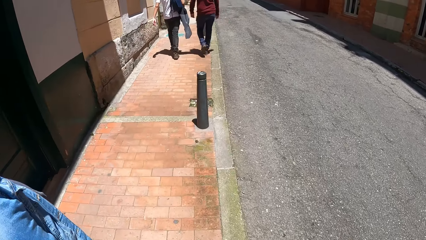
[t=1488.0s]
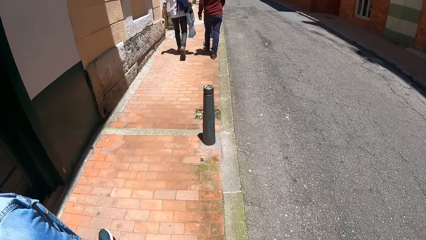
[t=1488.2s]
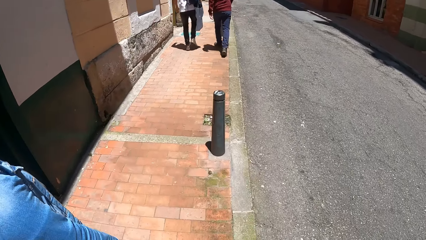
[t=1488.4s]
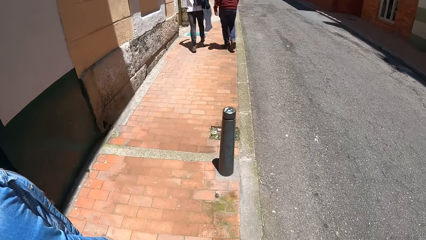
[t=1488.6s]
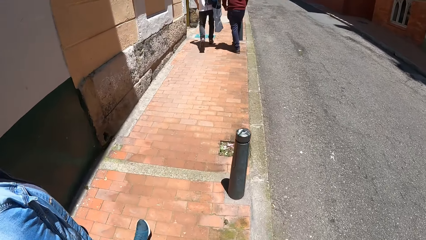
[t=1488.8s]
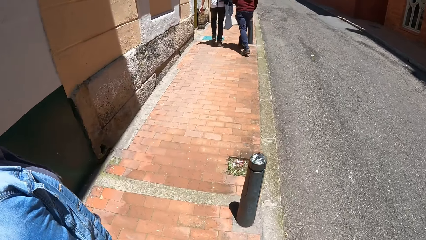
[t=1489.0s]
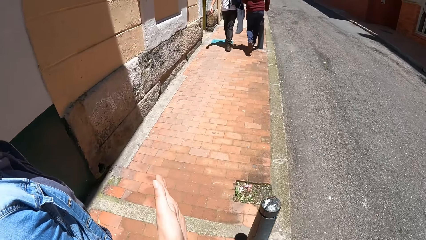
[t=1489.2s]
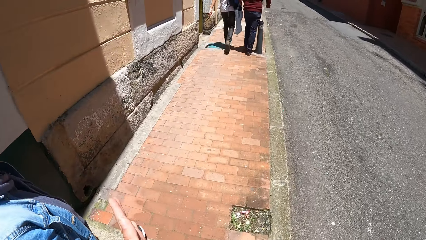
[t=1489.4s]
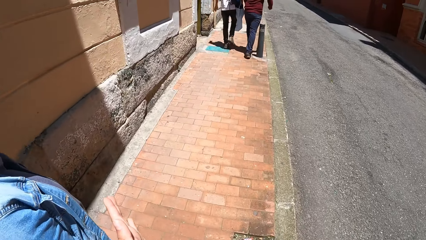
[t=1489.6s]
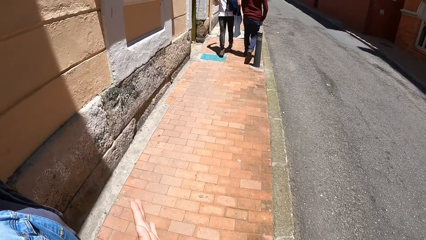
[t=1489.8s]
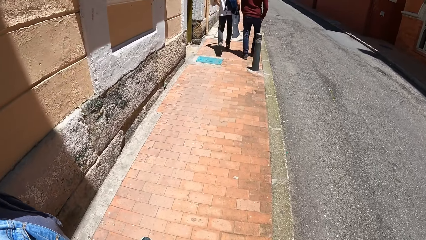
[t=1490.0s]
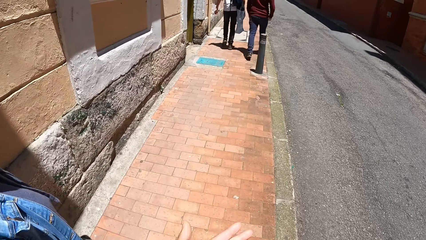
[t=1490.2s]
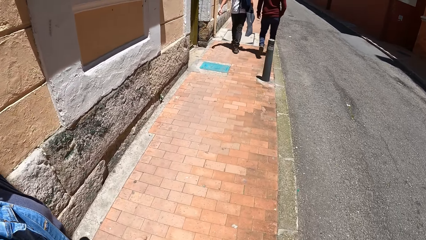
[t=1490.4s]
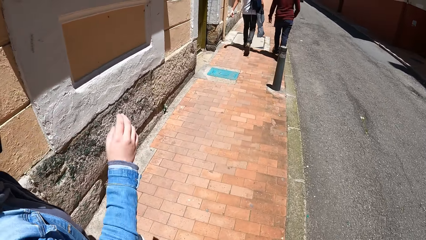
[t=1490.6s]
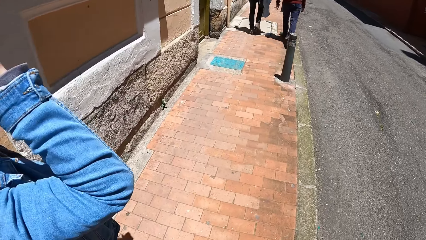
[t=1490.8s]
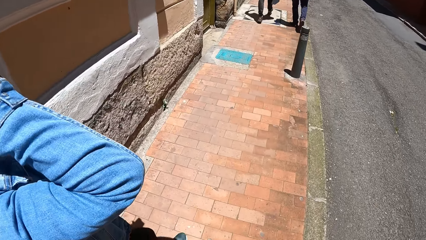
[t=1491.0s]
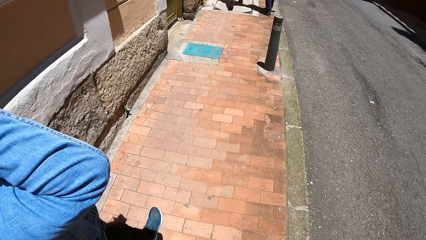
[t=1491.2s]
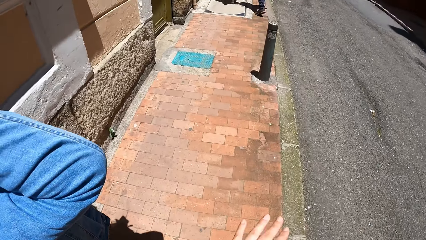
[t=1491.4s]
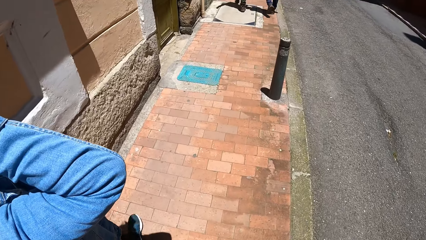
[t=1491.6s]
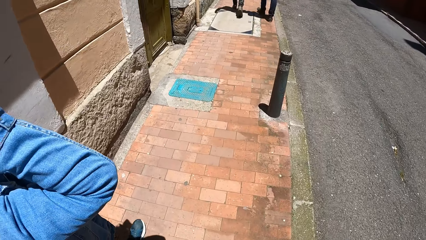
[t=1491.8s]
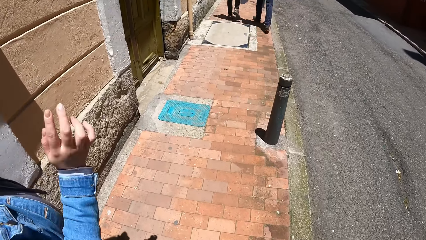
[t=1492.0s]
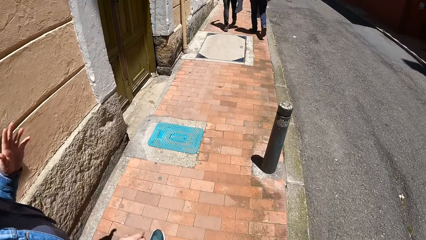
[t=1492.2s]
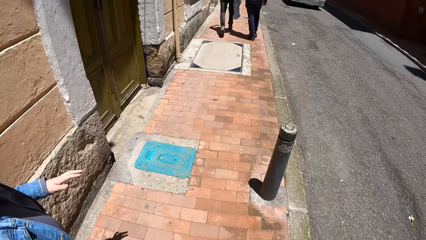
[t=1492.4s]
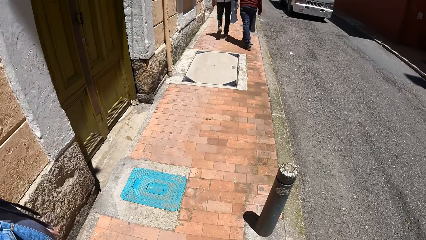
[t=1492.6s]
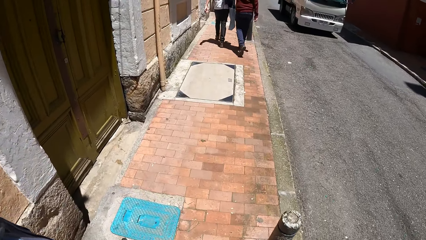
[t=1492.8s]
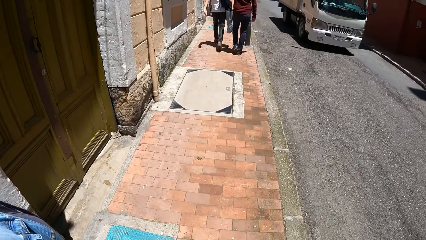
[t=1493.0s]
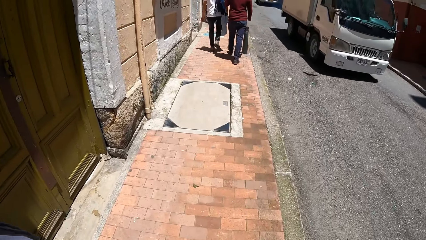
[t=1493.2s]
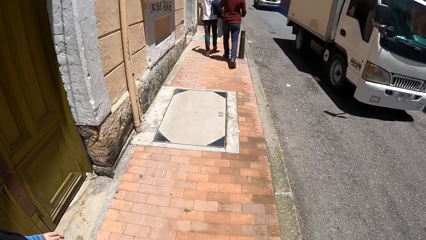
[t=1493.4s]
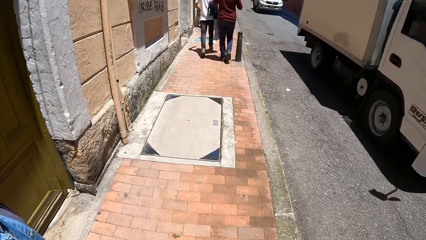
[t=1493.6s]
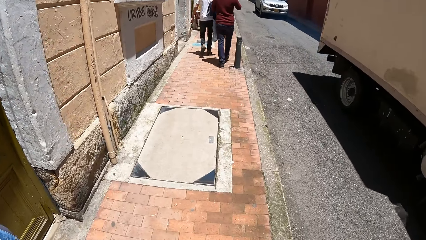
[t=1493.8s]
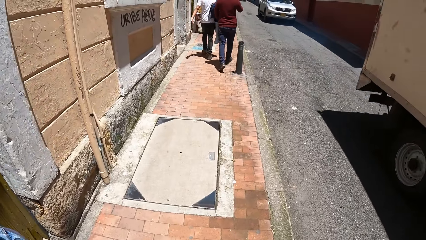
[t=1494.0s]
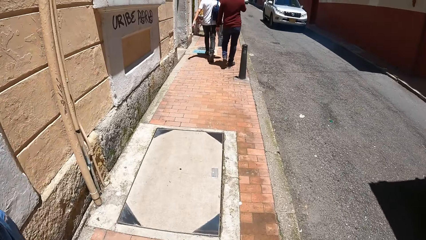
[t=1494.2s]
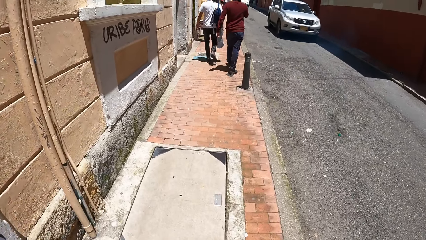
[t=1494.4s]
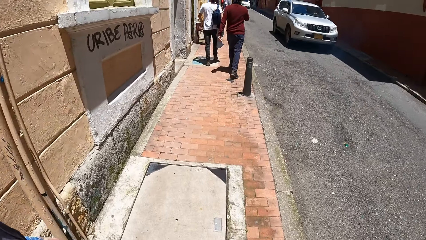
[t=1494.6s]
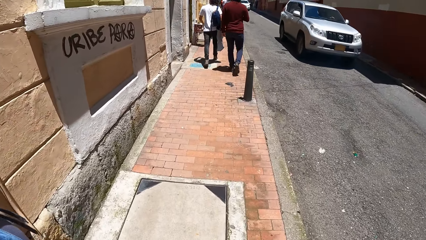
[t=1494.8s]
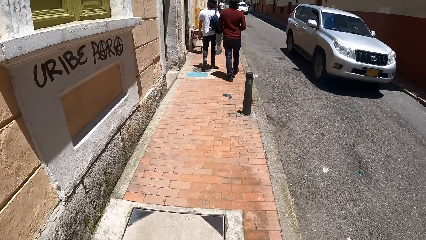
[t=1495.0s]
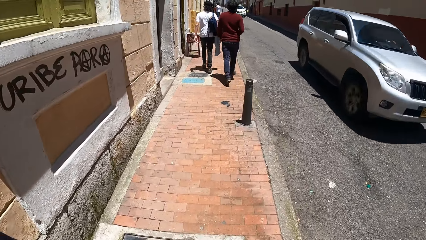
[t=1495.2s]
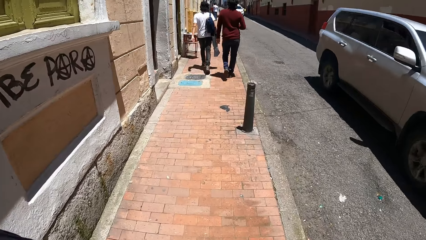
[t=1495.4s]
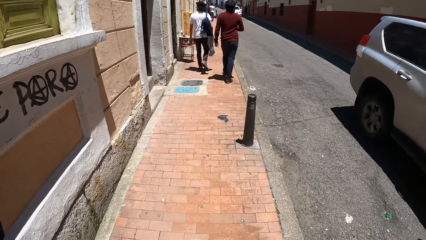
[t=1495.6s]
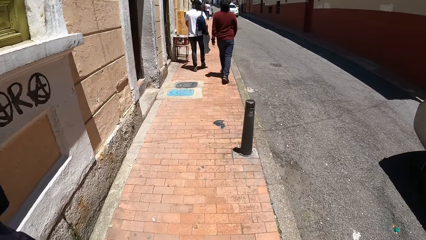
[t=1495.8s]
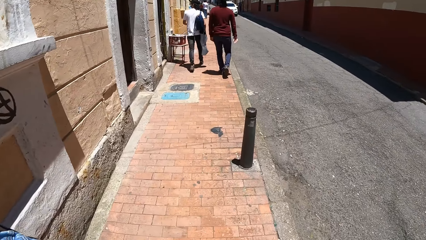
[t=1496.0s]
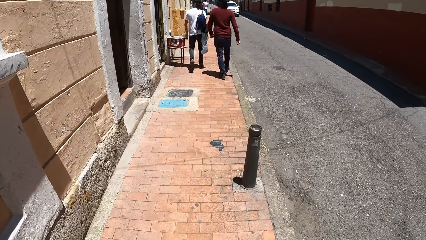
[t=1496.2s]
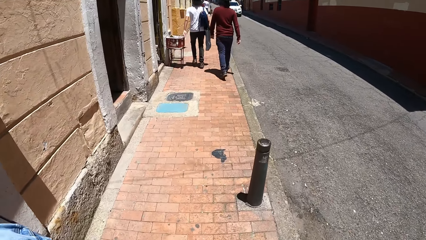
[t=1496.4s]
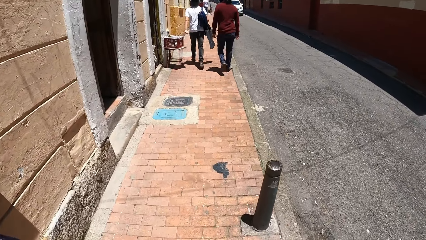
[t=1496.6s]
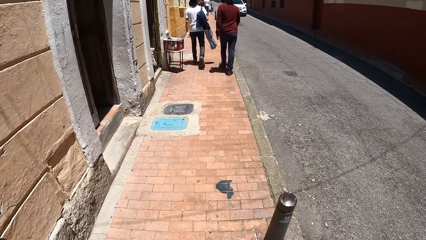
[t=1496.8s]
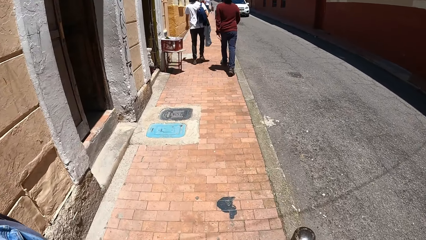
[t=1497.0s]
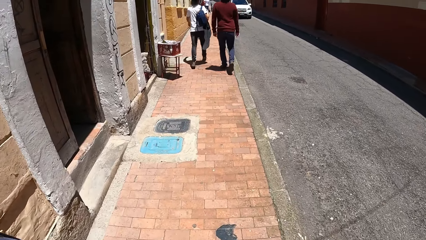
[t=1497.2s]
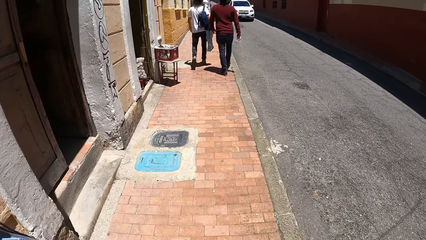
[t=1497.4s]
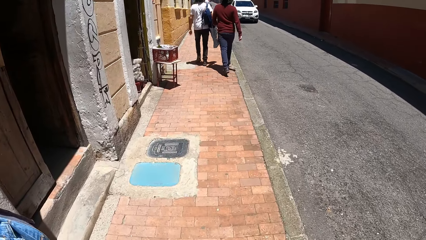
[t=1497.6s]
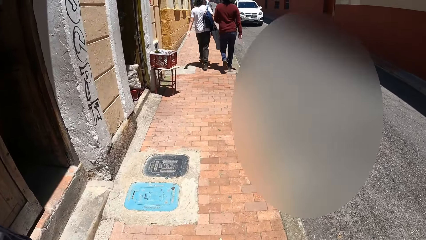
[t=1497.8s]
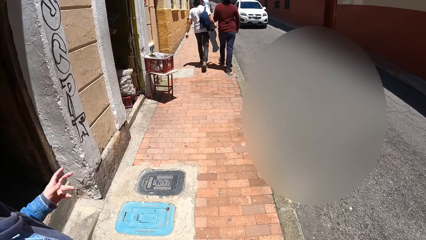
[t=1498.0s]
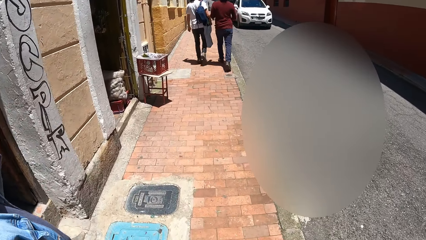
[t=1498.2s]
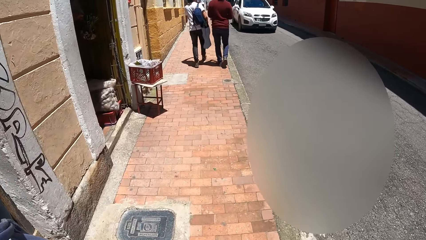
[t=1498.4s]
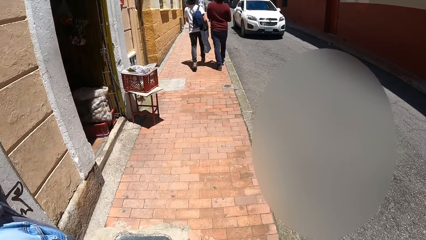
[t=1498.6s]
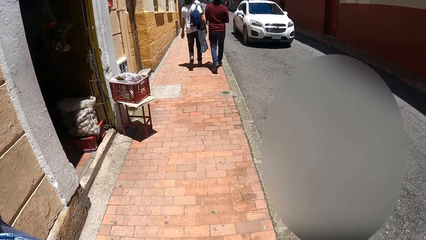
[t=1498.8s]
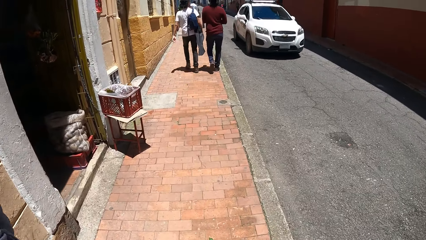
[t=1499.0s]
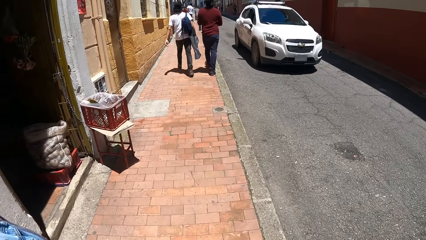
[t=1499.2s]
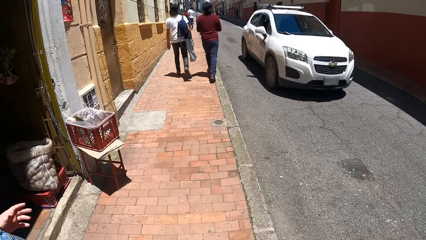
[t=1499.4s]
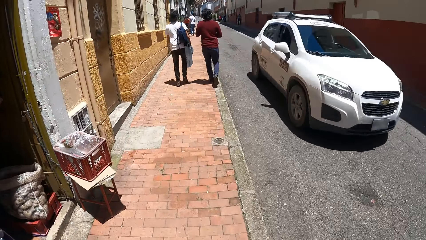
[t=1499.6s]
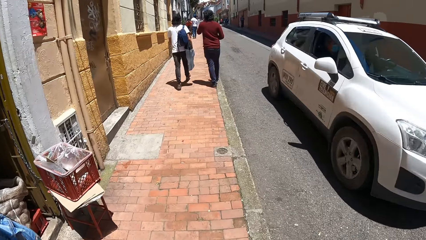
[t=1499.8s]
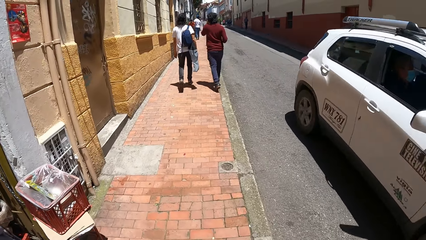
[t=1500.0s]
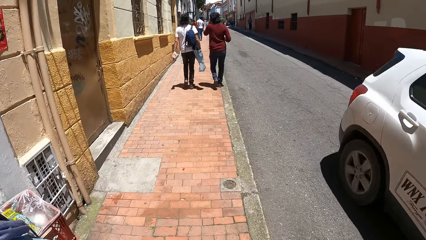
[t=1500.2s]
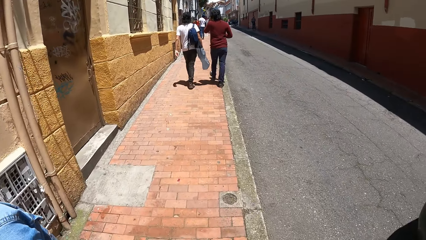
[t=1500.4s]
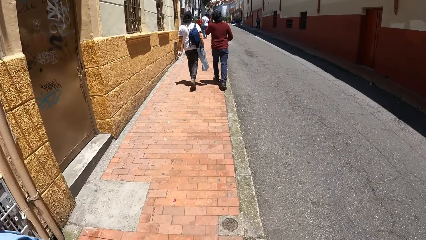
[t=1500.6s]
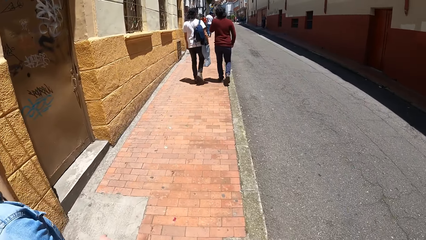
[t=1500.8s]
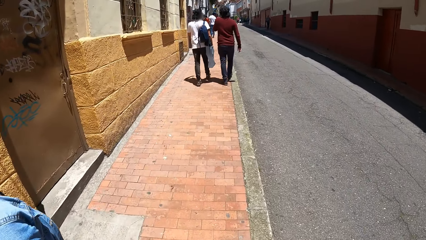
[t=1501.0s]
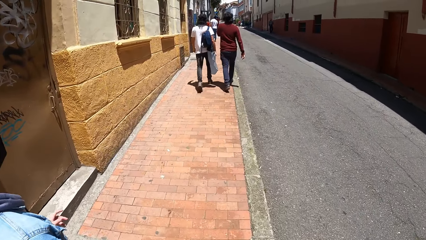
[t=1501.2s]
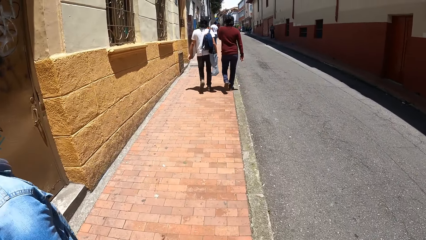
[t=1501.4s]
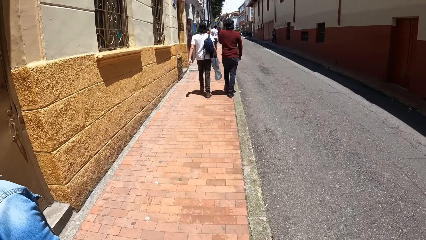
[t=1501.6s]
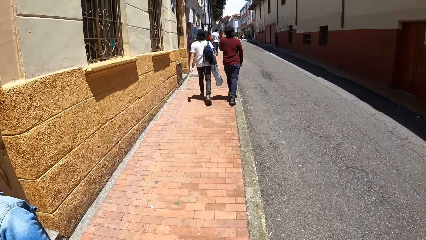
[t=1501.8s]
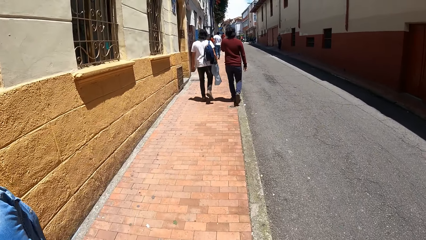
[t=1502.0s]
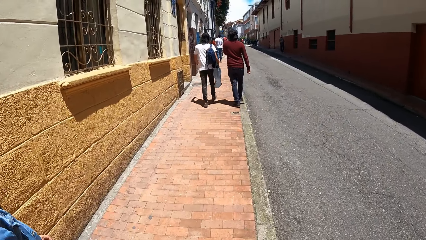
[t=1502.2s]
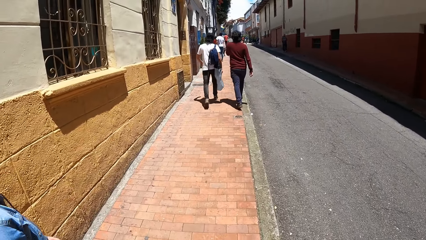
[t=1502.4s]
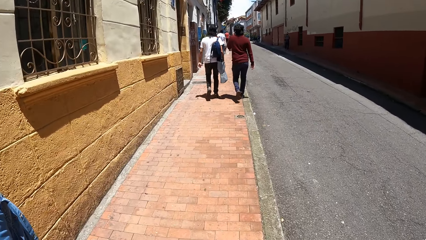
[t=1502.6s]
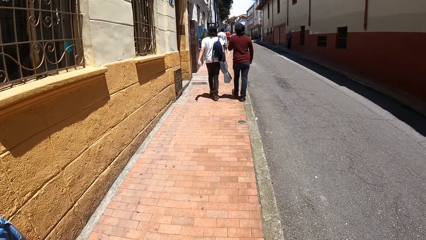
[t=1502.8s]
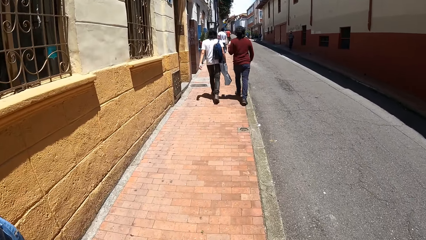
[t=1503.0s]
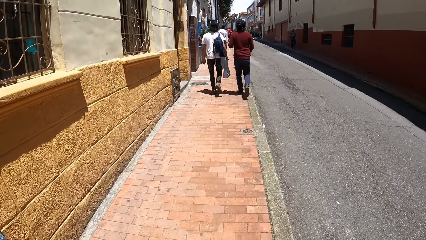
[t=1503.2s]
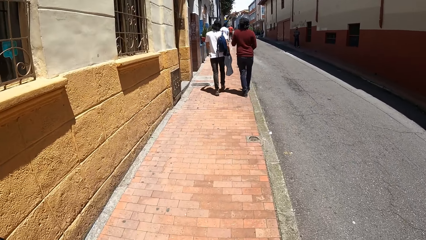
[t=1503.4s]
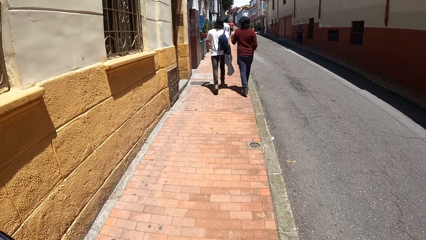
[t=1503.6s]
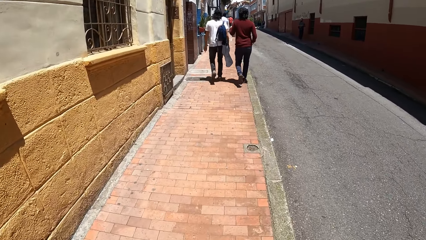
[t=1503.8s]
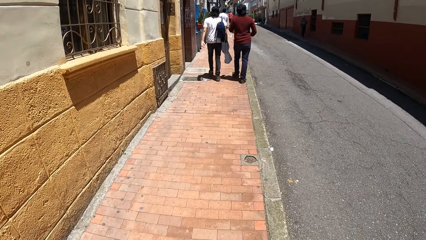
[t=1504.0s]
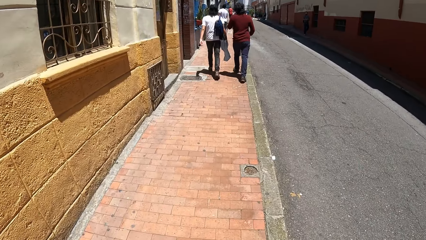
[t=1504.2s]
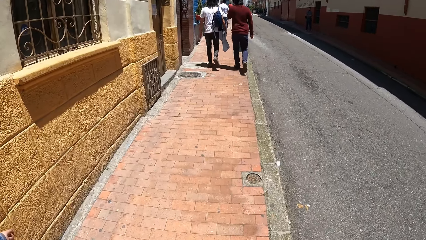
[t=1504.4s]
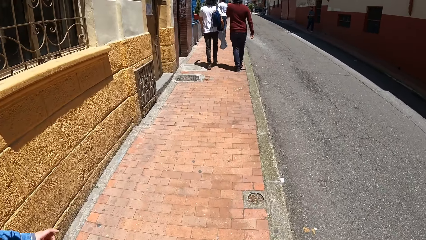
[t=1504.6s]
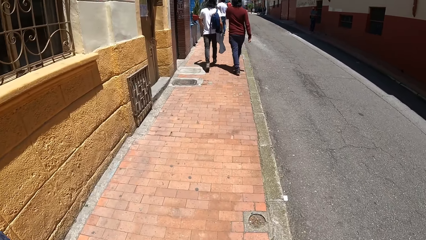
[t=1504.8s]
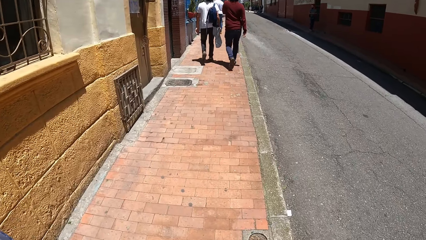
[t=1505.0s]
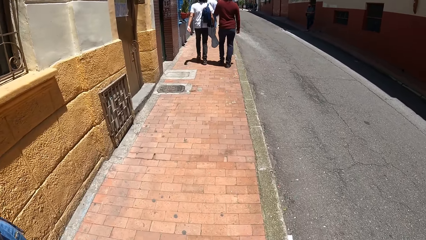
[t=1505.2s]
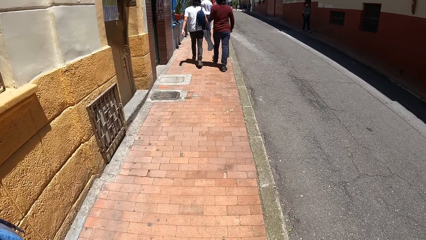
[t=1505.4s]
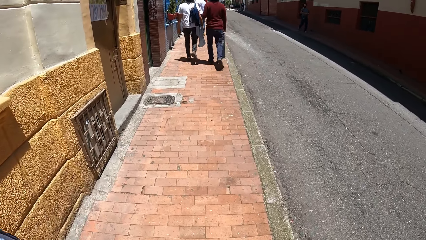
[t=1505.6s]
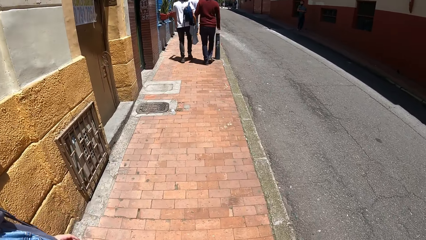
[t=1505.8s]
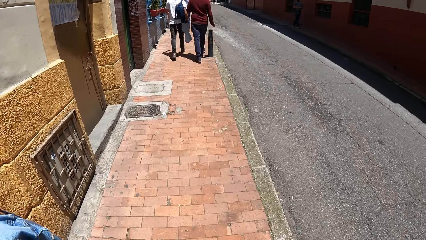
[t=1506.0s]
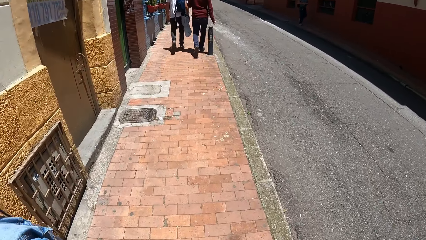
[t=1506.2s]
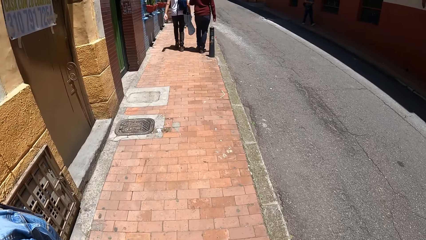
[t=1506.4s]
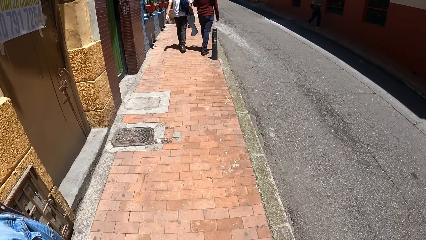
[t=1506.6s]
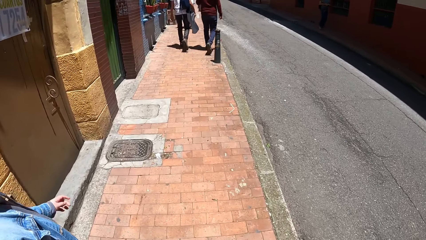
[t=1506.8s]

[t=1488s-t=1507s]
The camera wearer interacts with a woman. The woman touches her face with both hands. The woman interacts with the camera wearer.
